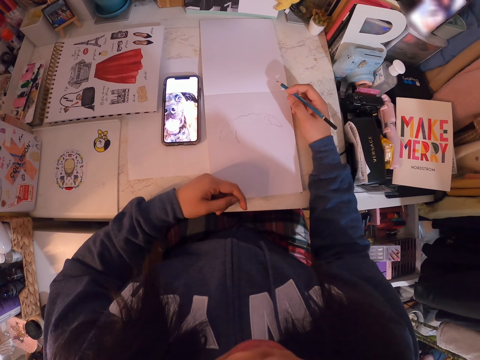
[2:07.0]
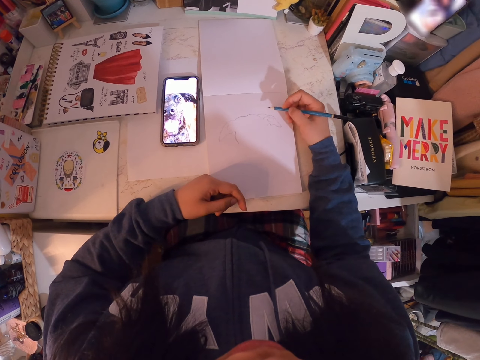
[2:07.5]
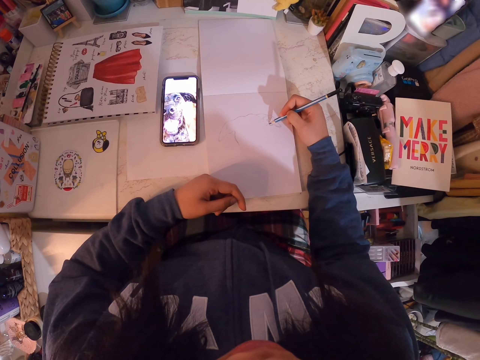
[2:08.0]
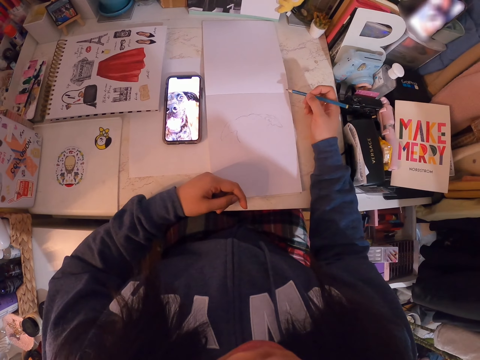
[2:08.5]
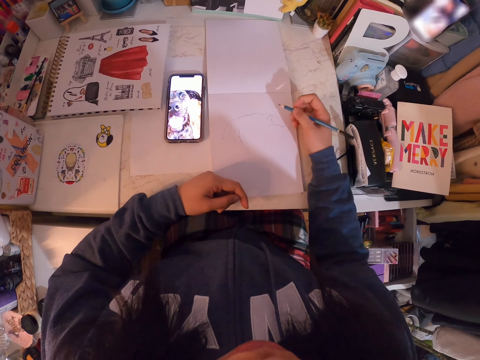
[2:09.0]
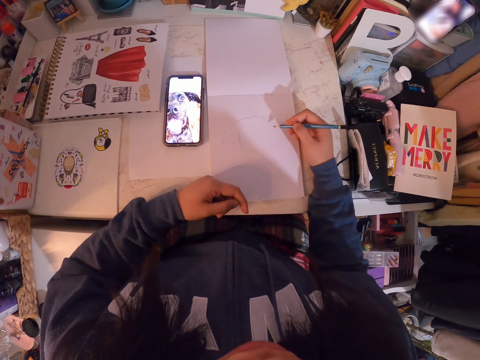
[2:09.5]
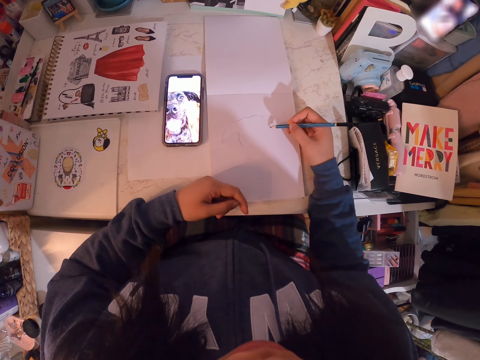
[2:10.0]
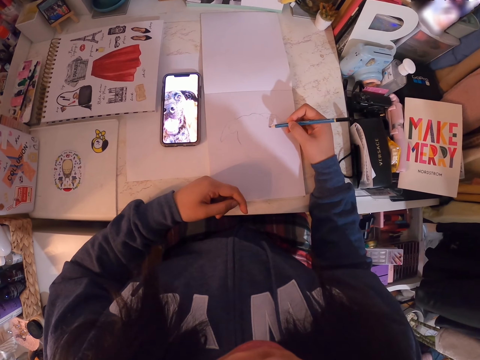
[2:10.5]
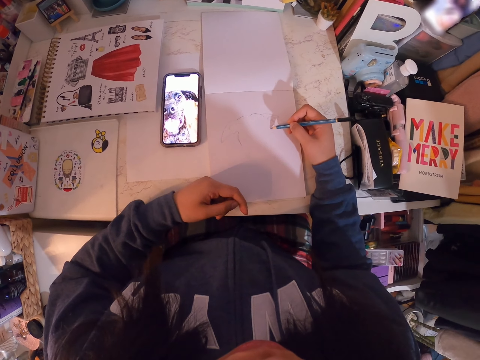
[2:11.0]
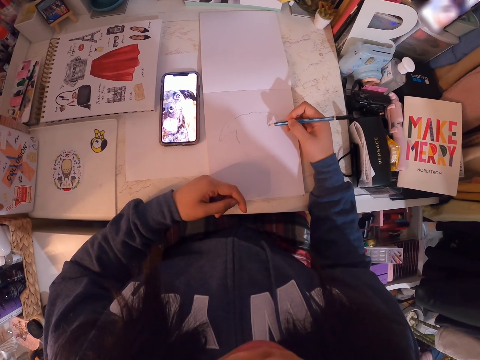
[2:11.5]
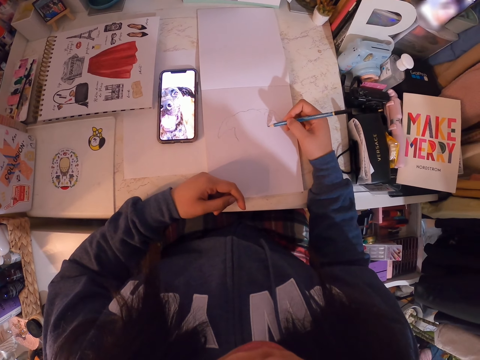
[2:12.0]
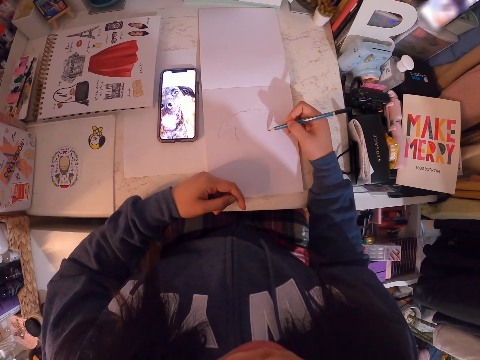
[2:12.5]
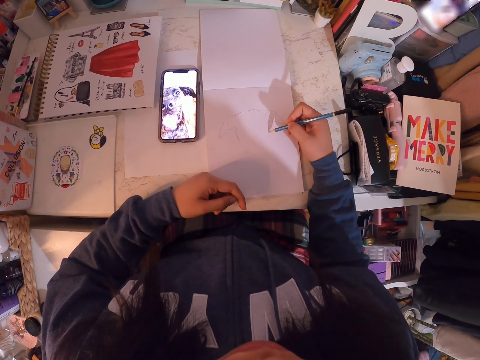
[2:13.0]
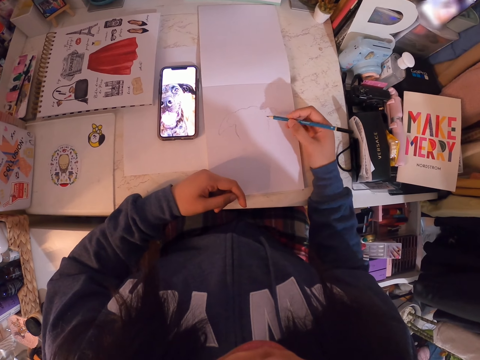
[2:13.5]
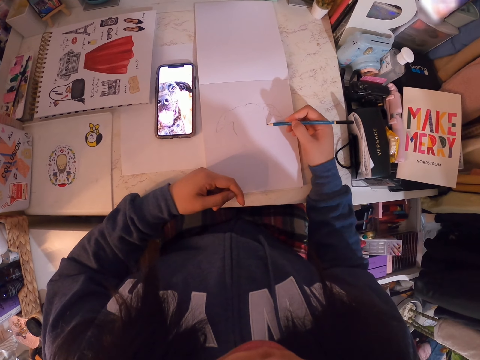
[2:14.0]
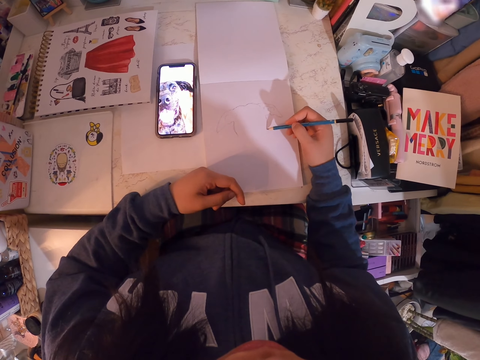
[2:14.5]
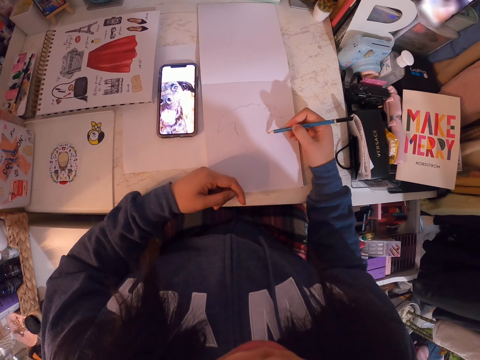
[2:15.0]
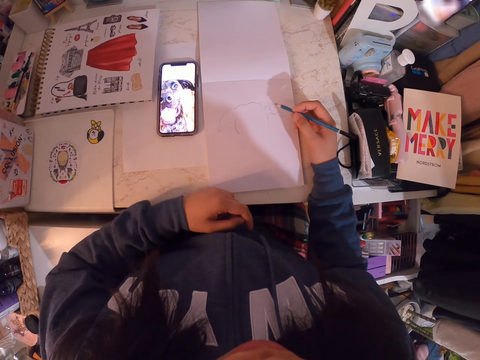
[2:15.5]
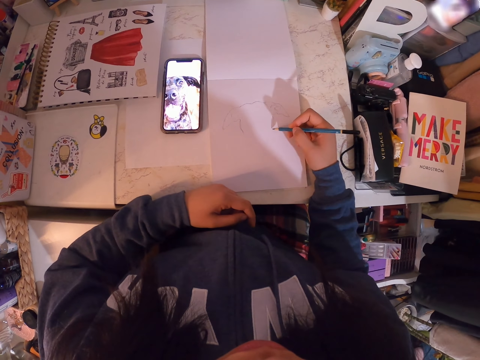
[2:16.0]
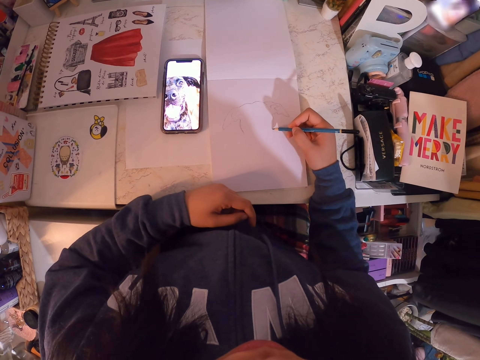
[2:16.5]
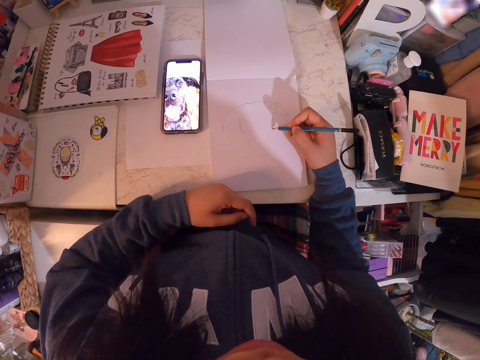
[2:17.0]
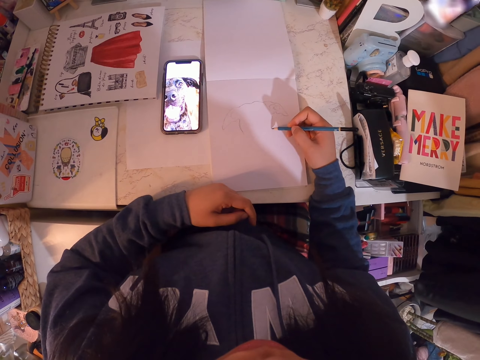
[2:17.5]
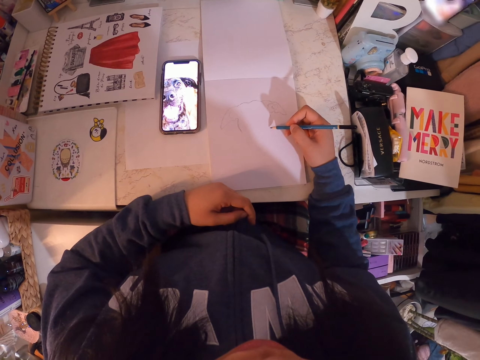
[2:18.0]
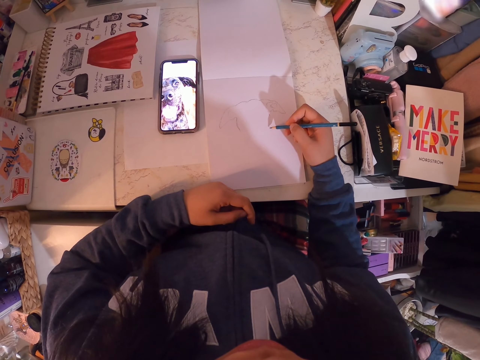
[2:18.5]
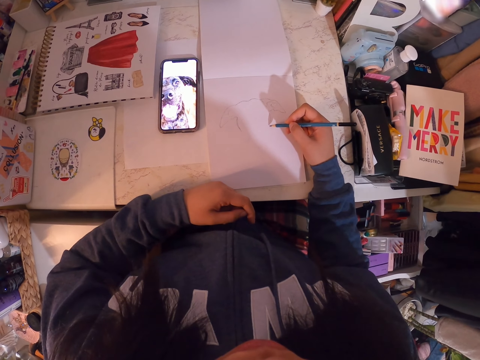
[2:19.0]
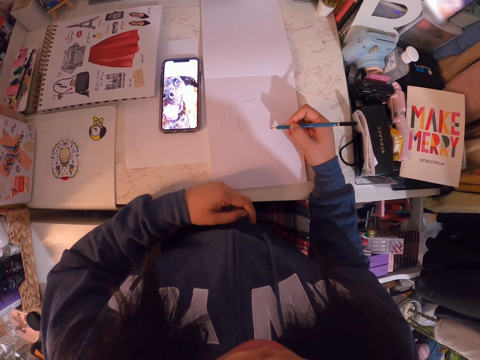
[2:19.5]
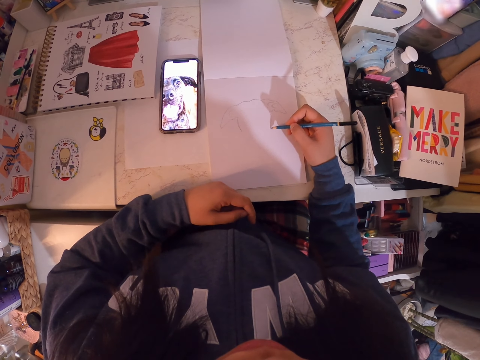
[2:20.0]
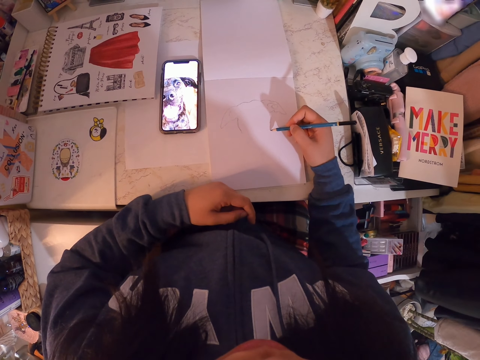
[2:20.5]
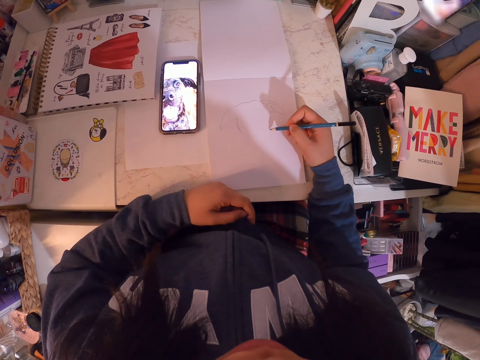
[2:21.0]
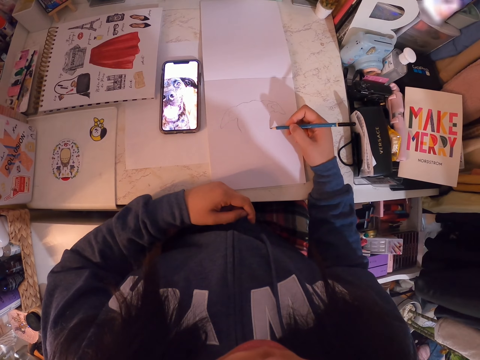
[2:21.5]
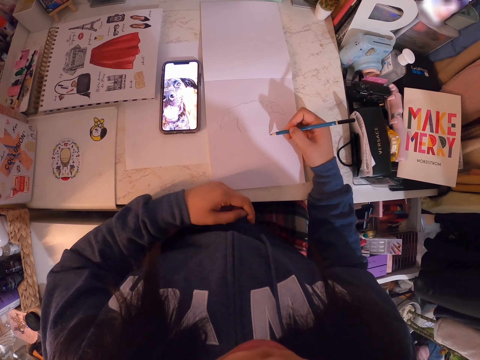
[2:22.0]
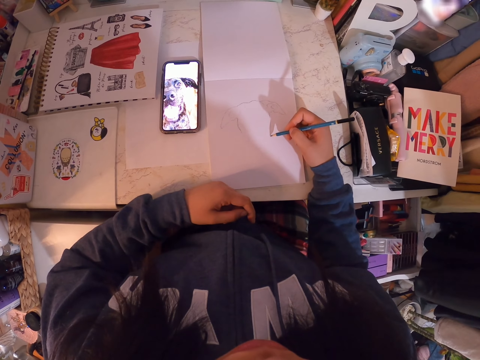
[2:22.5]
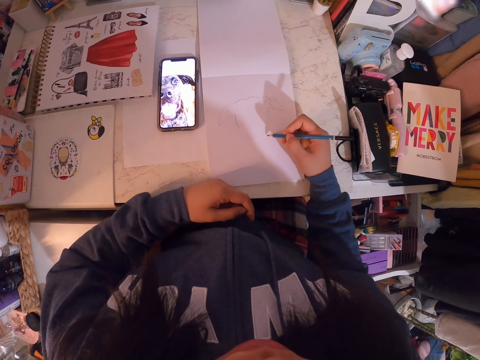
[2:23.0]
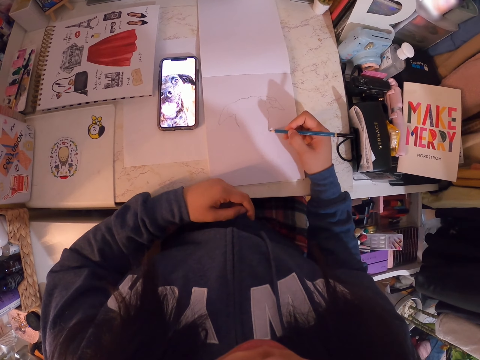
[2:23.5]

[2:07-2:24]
The camera wearer adjusts the art pencil. They hold the pencil. They draw in the art book with the art pencil. They hold the pencil. They draw on the book.

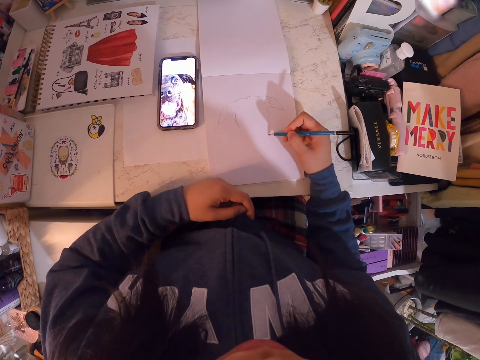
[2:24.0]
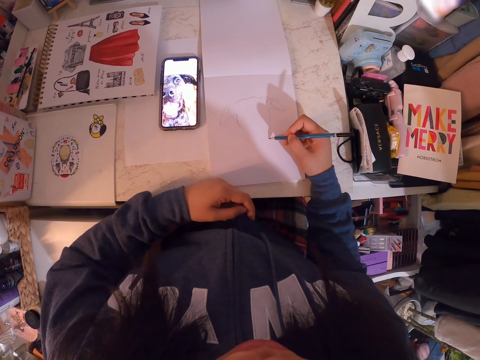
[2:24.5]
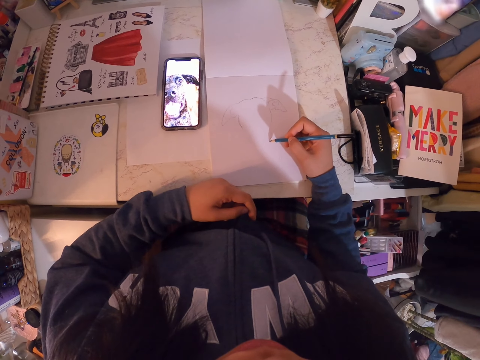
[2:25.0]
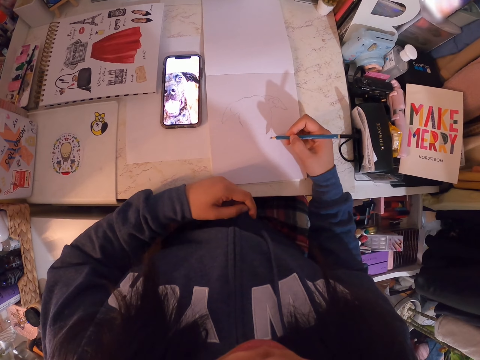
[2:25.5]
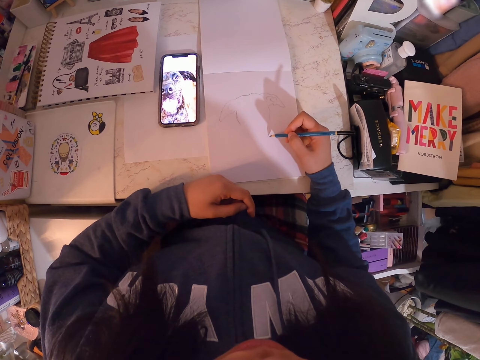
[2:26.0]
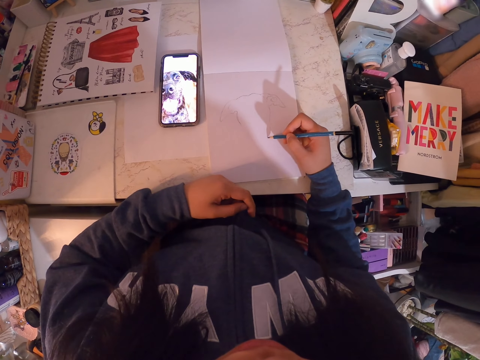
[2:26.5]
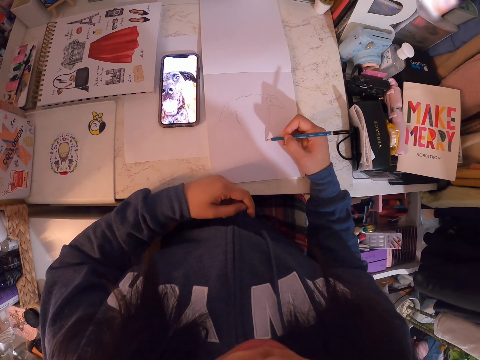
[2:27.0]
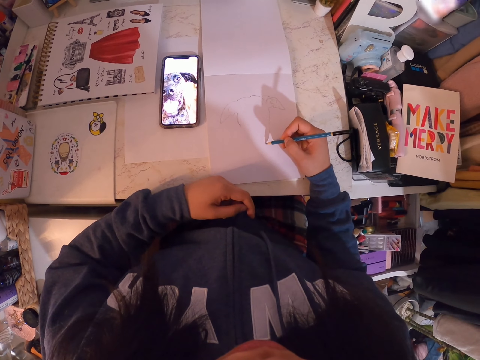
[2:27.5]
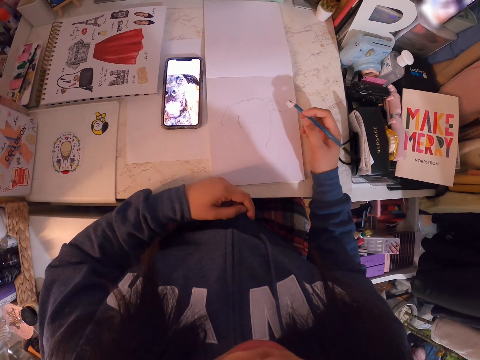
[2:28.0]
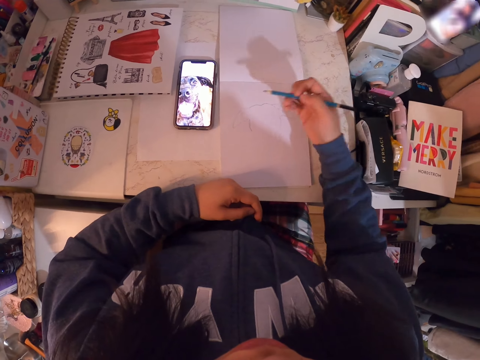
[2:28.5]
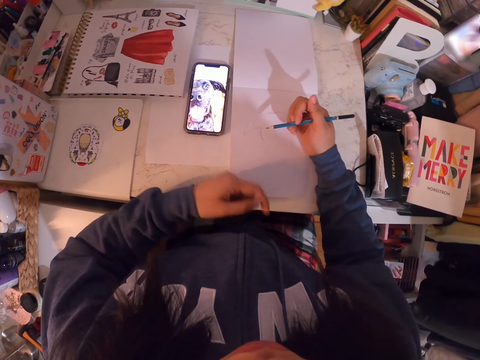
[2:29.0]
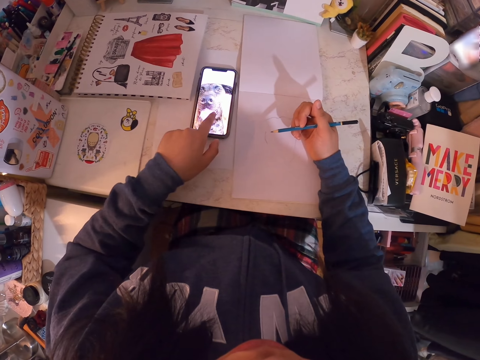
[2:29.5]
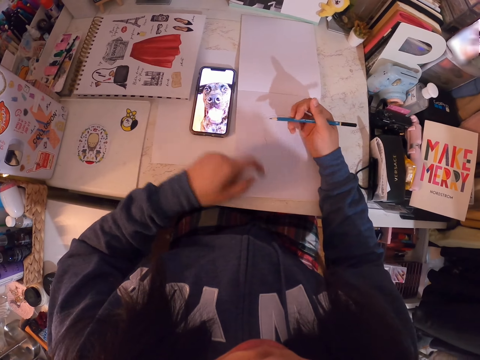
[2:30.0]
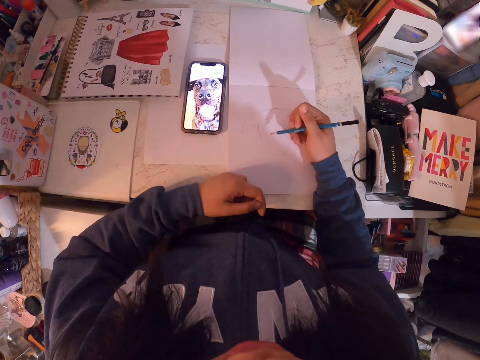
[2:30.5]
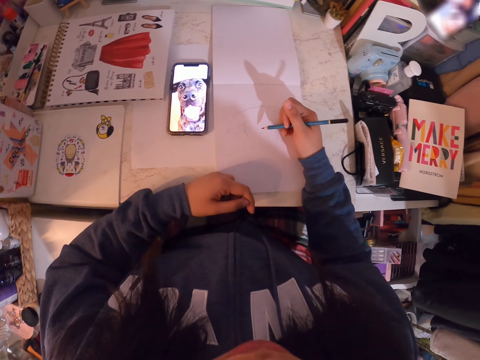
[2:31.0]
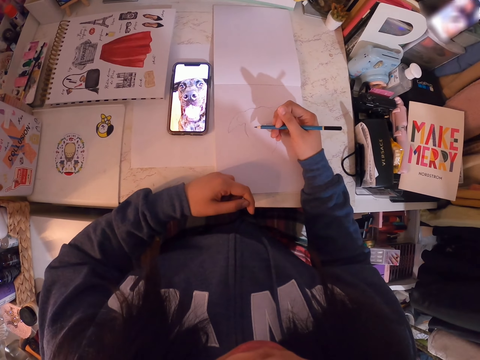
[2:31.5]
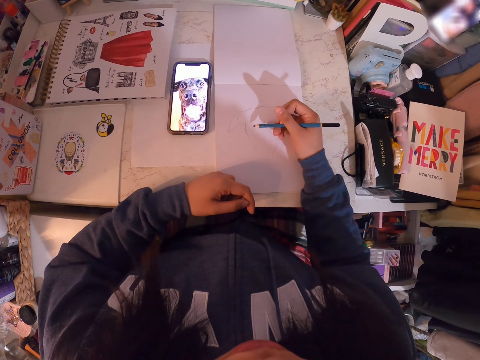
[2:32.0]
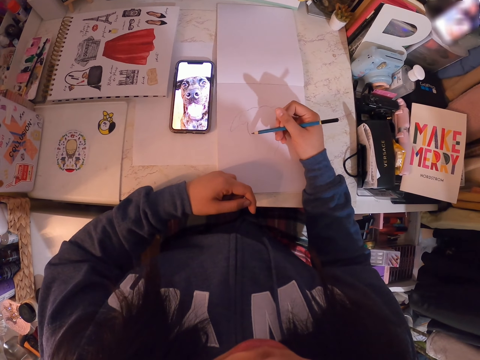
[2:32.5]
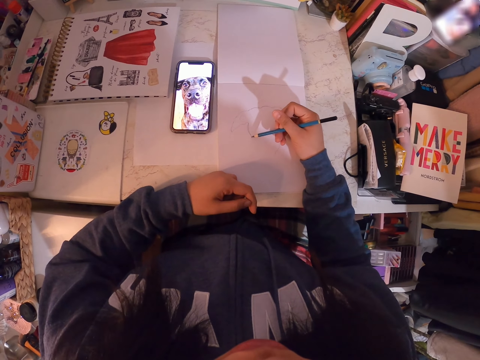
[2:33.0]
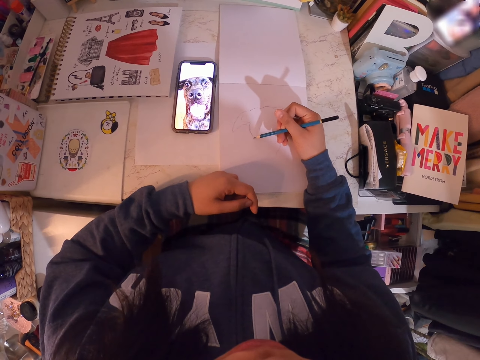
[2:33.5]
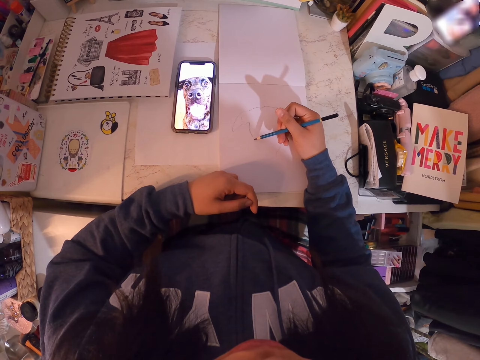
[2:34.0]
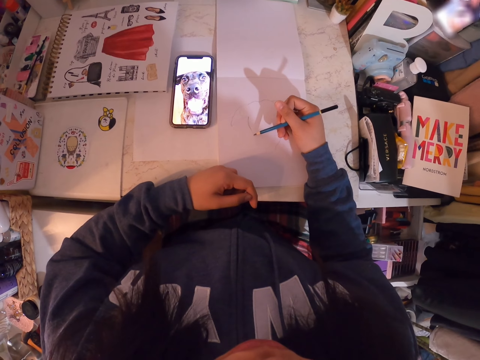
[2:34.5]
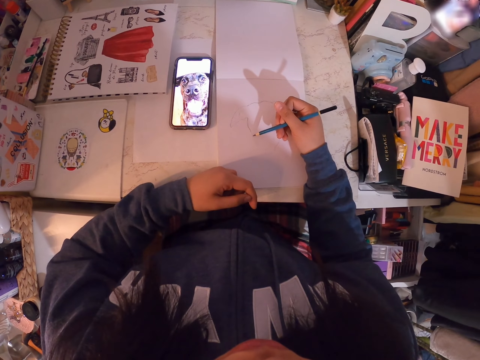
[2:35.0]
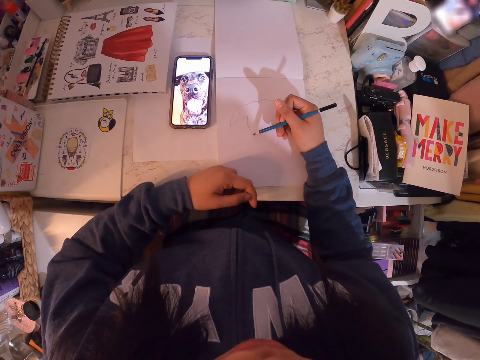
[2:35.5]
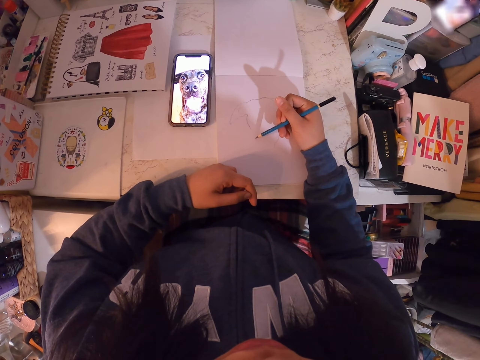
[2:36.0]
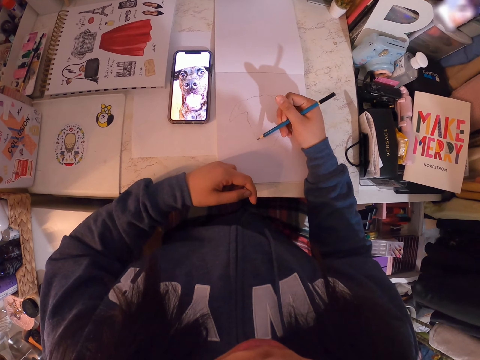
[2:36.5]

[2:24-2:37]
The camera wearer holds the pencil. They scroll the phone. They put the left hand on the book. They draw in the art book with the art pencil. They hold the pencil.
